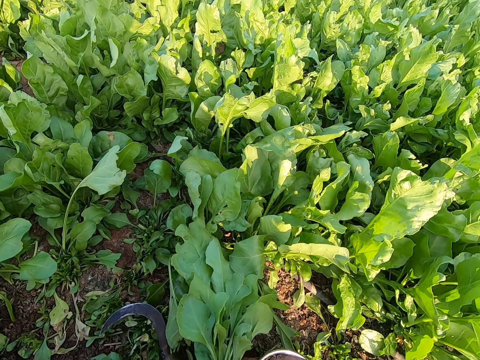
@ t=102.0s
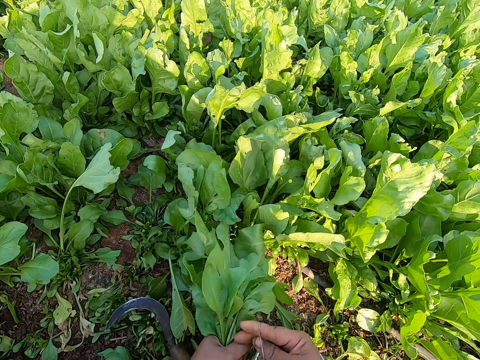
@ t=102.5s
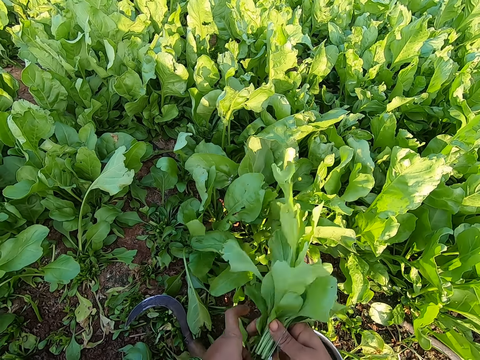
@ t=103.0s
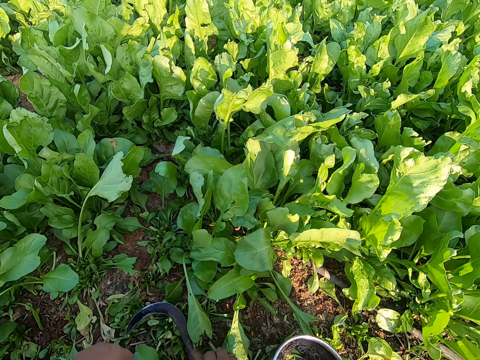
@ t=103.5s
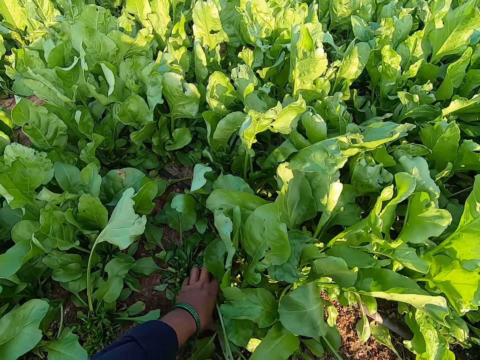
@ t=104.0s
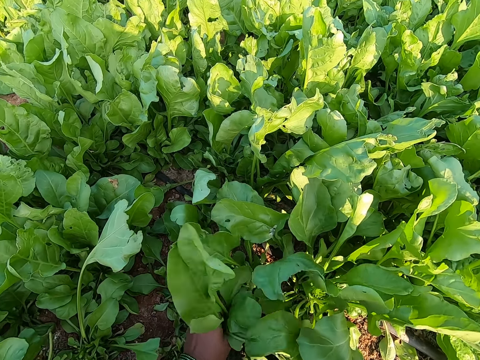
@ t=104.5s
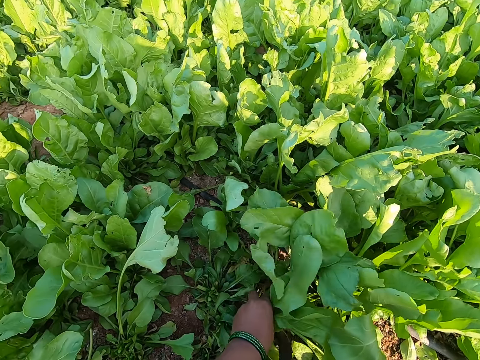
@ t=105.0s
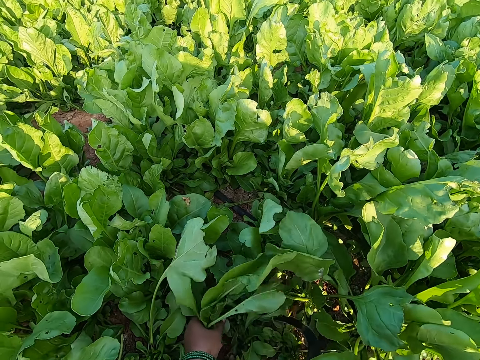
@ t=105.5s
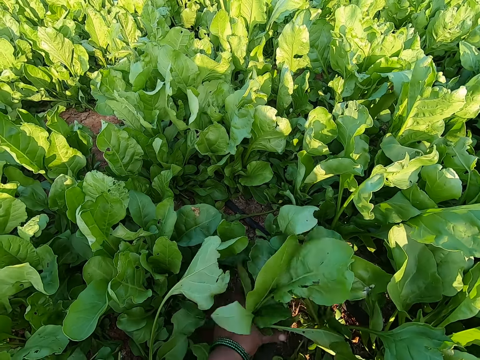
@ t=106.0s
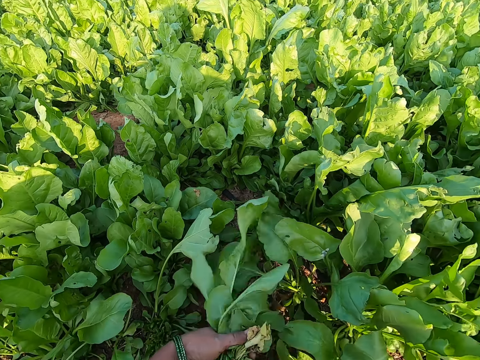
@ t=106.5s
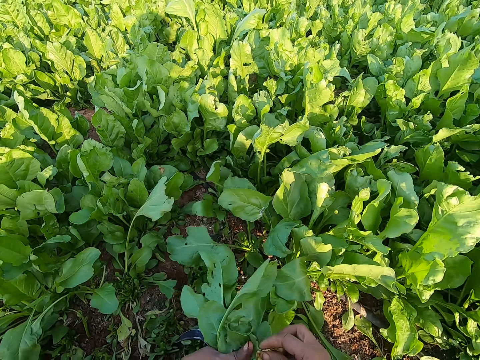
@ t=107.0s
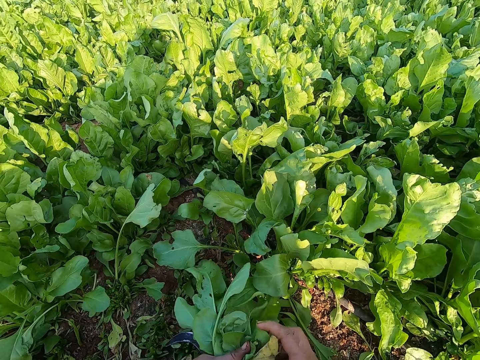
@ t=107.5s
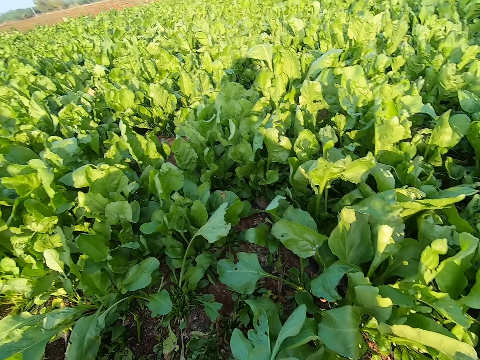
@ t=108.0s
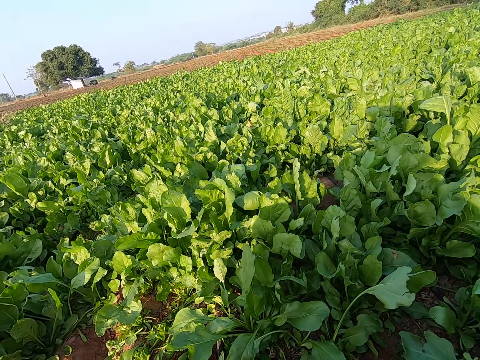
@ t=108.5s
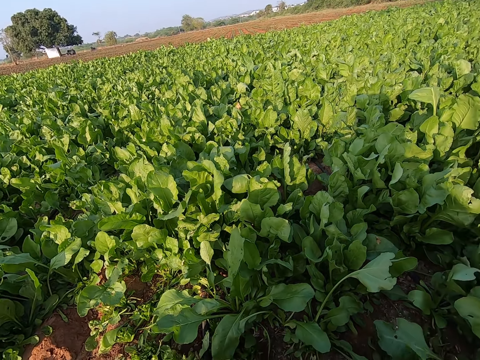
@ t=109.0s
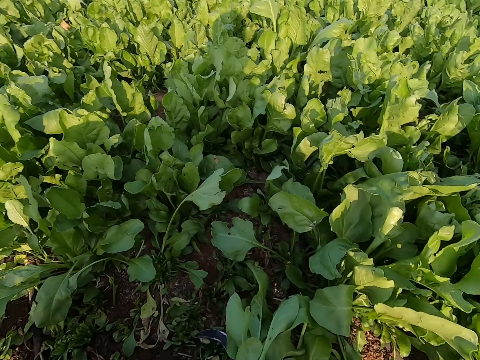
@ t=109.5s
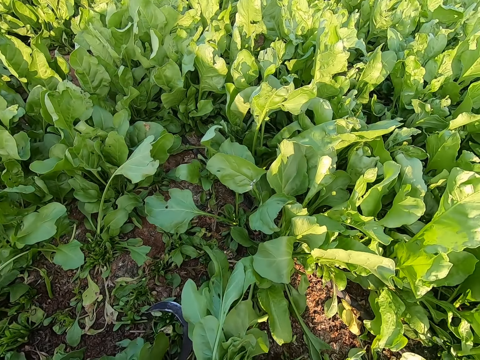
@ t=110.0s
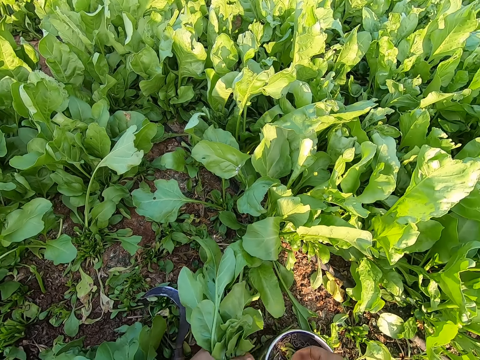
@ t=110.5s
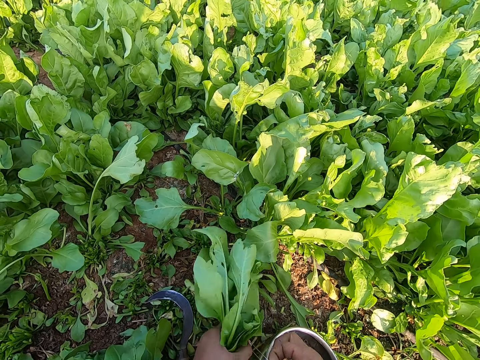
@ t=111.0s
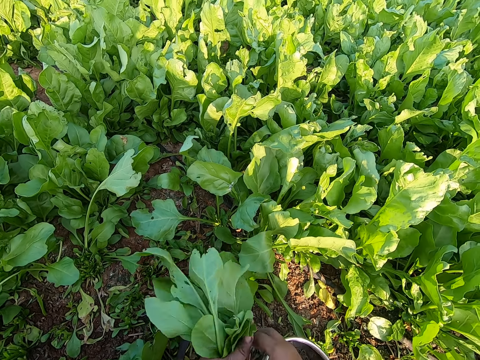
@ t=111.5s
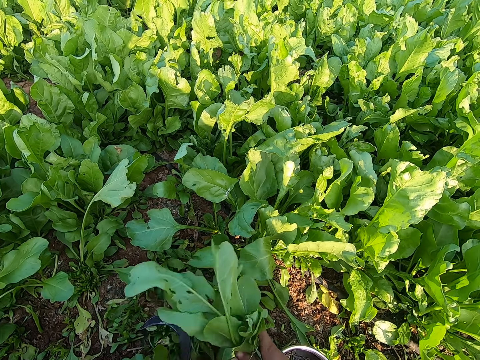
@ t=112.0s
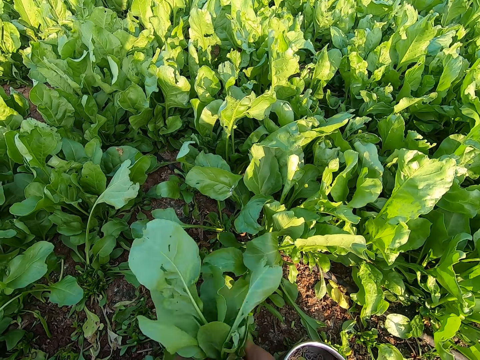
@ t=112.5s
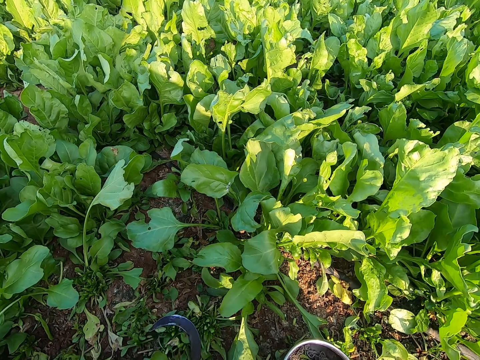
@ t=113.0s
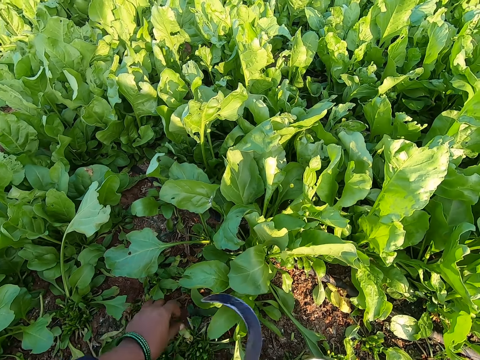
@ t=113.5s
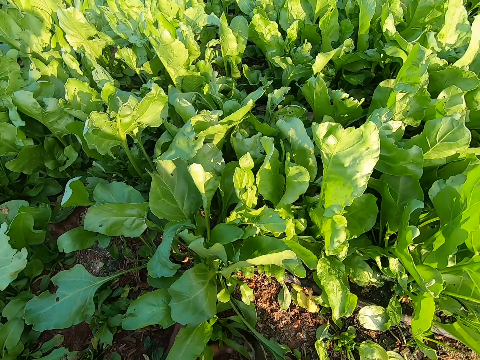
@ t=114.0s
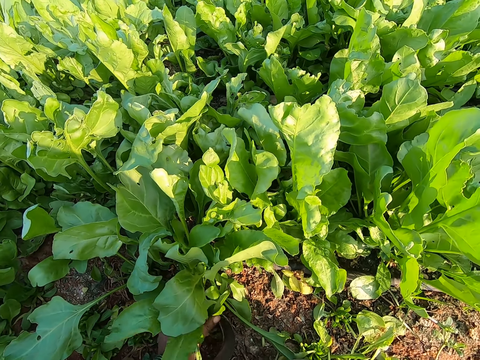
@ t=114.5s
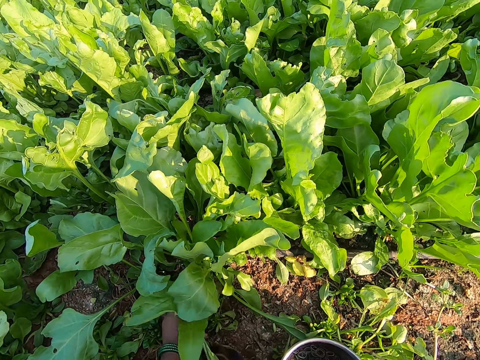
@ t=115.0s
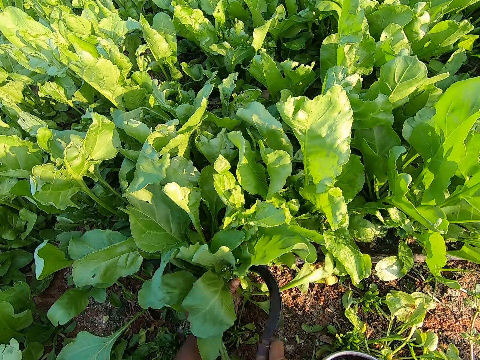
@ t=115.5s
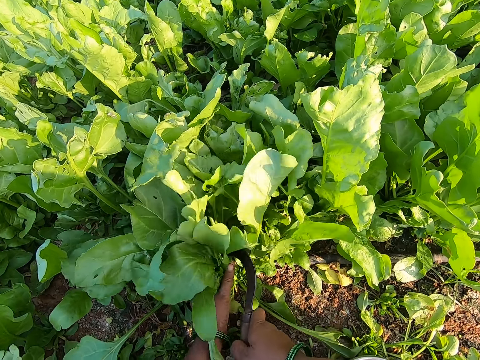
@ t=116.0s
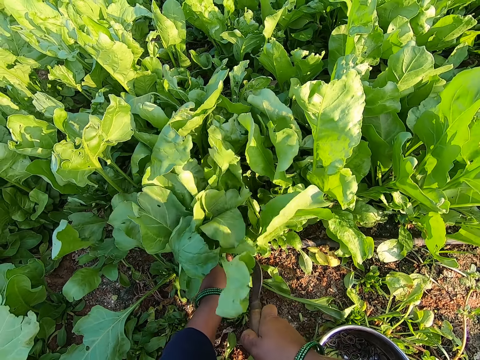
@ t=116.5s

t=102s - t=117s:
The camera wearer rolls a rubber band around the vegetables with both hands. She throws the vegetables aside. She plucks some vegetables from the ground with her left hand and the hand sickle in her right hand. She holds the vegetables. She converses with a lady. She arranges the vegetables in her hands. She rolls a rubber band around the vegetables with both hands. She throws the vegetables aside. She picks the hand sickle from the ground with her right hand. She plucks some vegetables from the ground with her left hand and the hand sickle in her right hand. She holds the vegetables.

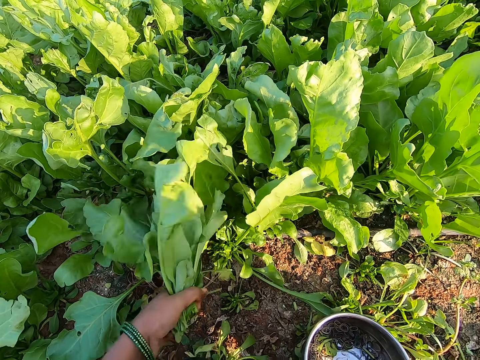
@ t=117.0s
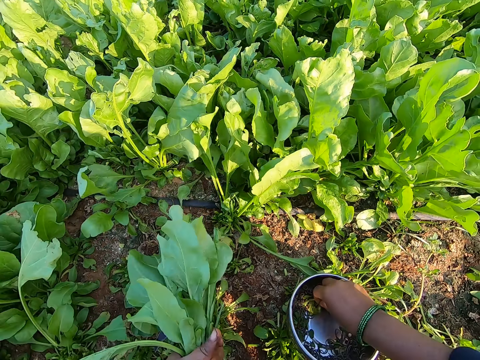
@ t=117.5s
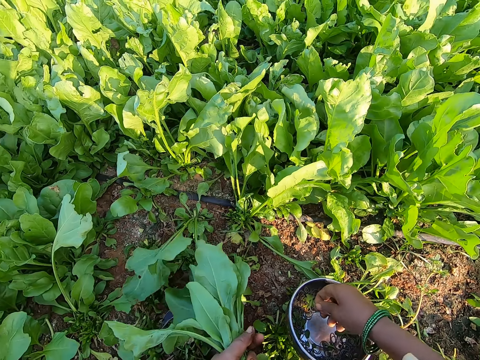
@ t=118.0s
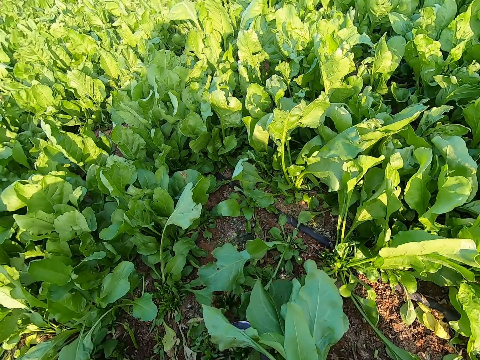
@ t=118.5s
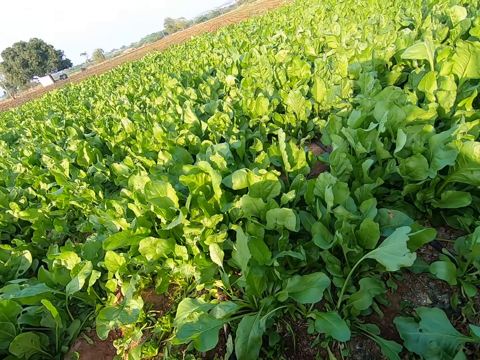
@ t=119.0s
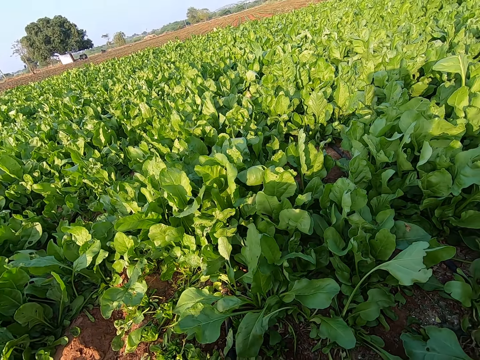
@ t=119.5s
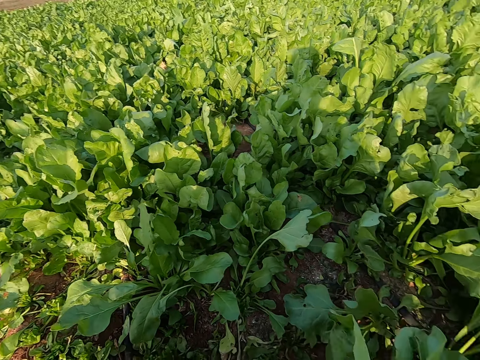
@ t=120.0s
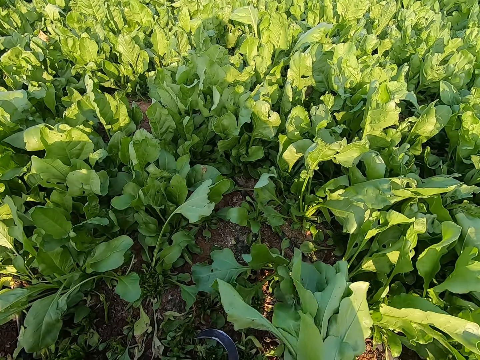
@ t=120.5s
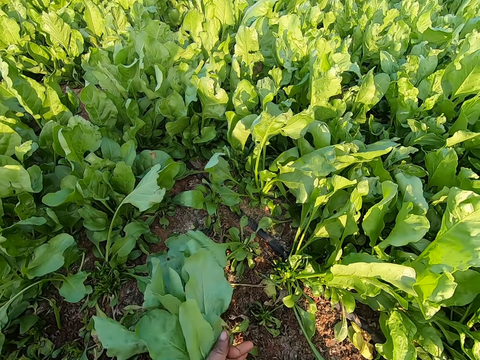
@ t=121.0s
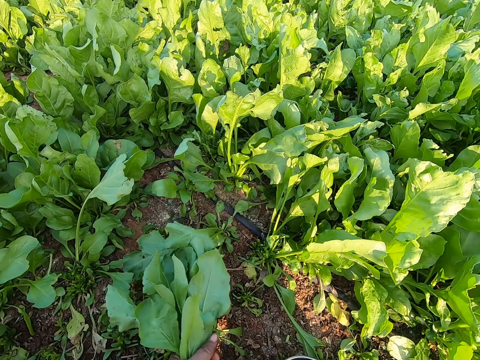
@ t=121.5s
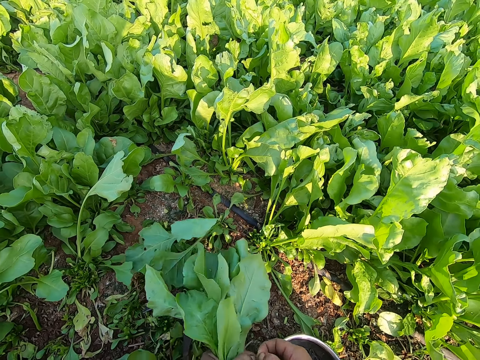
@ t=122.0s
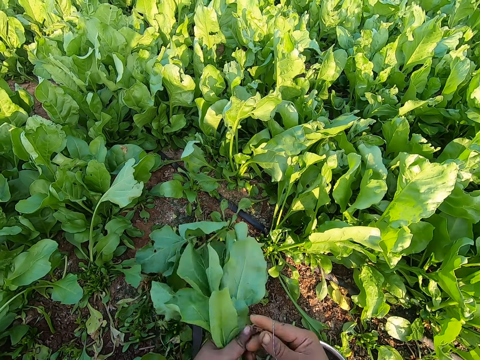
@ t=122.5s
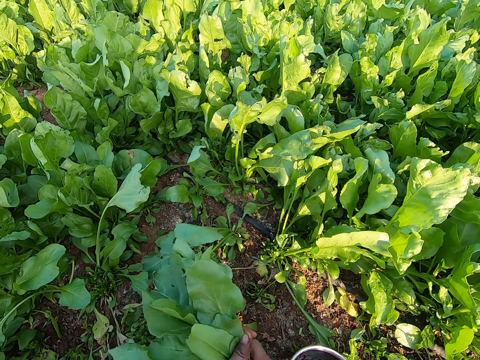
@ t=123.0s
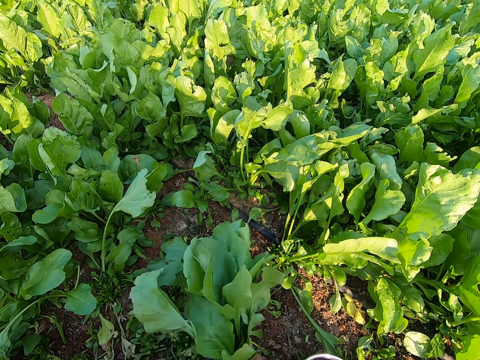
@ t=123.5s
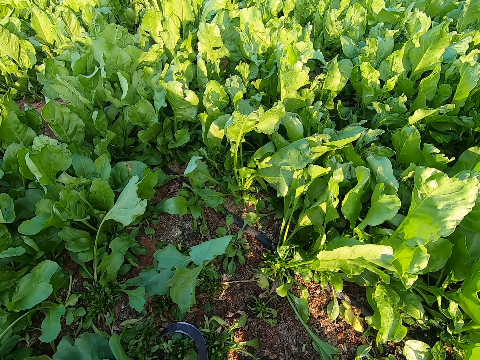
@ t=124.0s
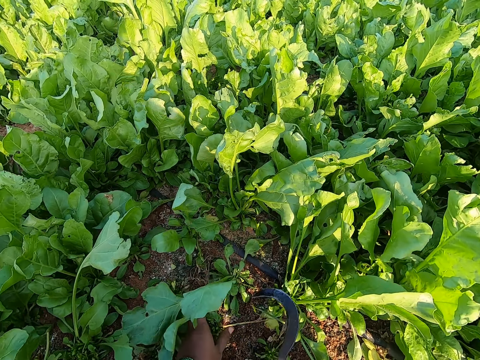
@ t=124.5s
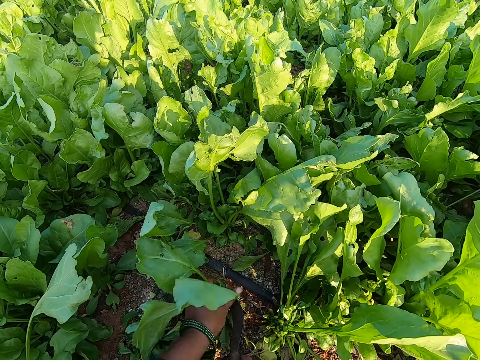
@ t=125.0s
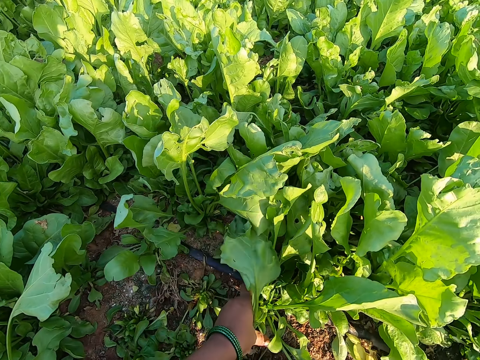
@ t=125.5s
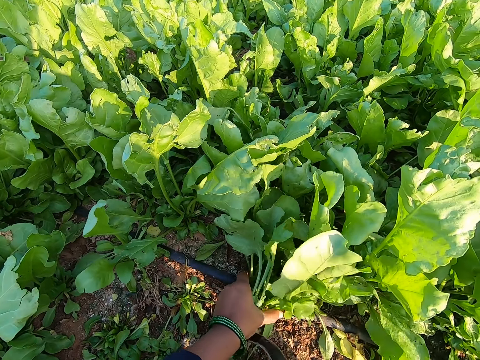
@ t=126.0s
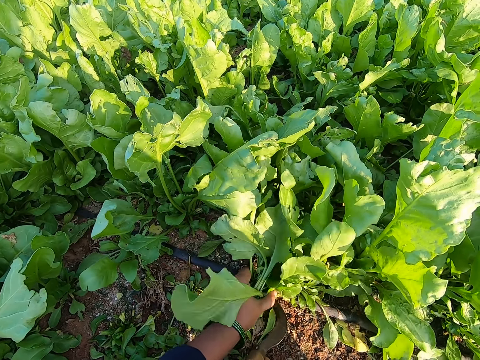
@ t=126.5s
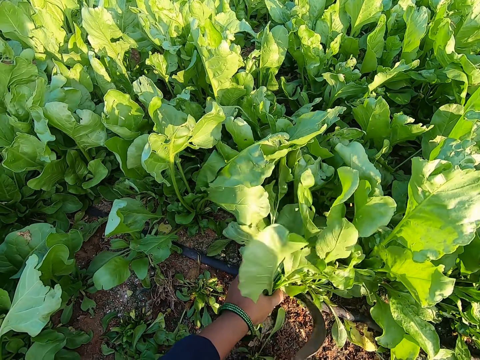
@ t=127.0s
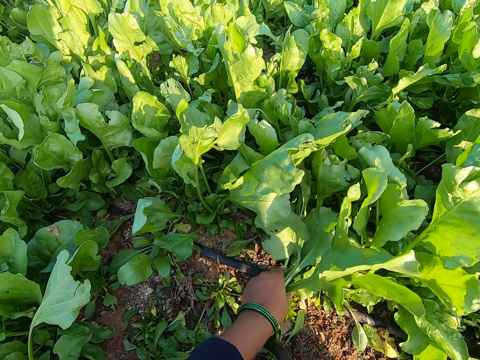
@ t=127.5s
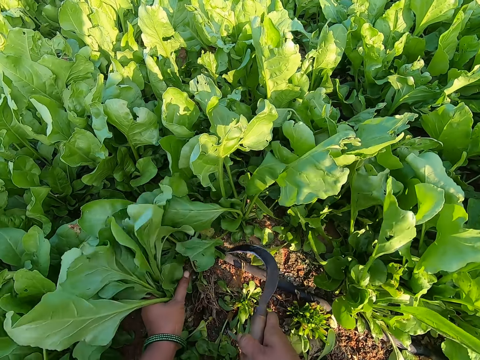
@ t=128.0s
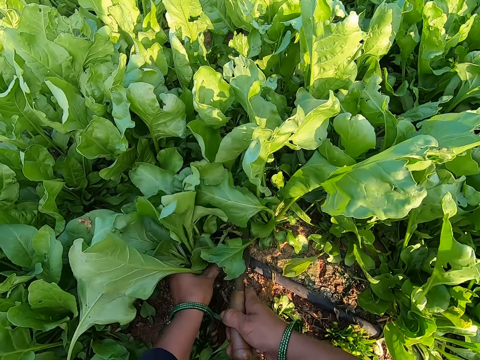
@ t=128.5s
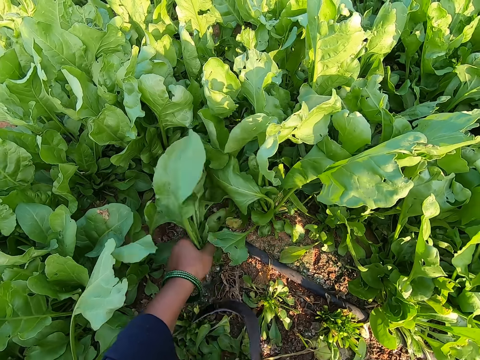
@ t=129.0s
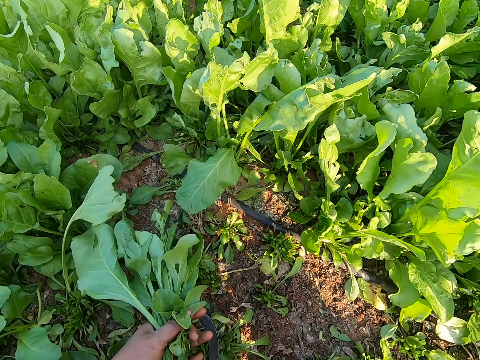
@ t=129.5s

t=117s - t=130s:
The camera wearer picks a rubber band from the bowl with her right hand. She rolls the rubber band around the vegetables with both hands. She converses with a lady. She rolls the rubber band around the vegetables with both hands. She drops the vegetables on the ground with her left hand. She picks the hand sickle from the ground with her right hand. She plucks some vegetables from the ground with her left hand and the hand sickle in her right hand. She drops the hand sickle on the ground with her right hand.
